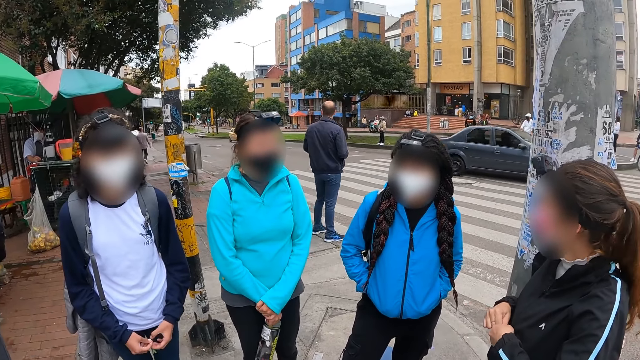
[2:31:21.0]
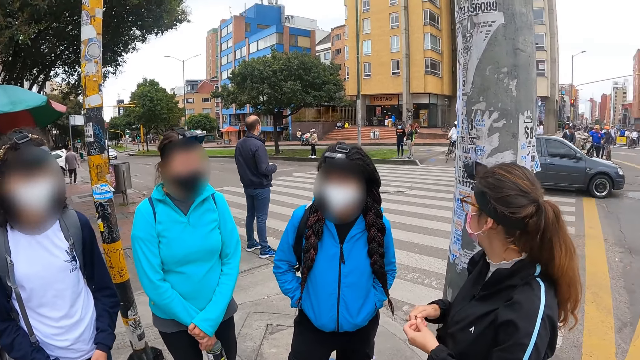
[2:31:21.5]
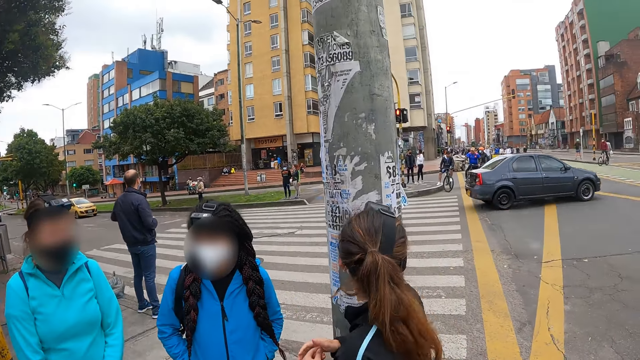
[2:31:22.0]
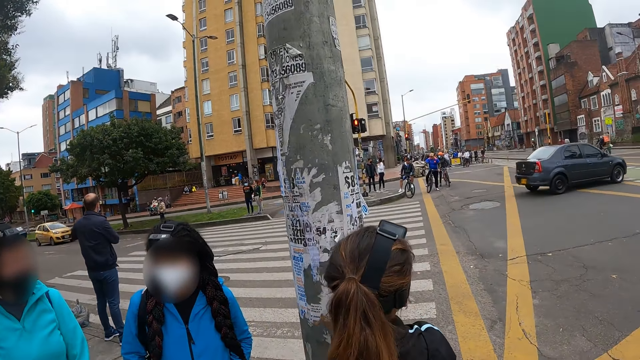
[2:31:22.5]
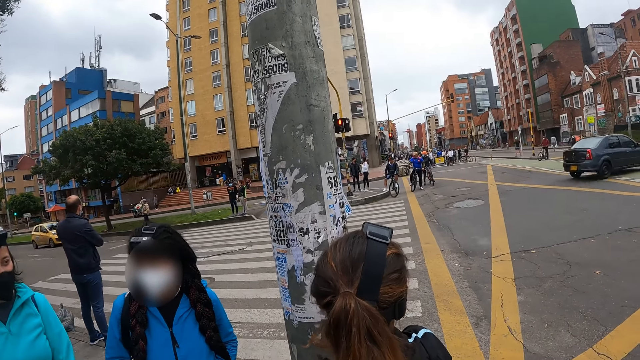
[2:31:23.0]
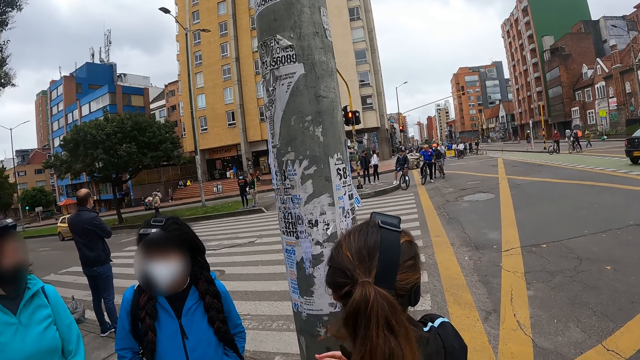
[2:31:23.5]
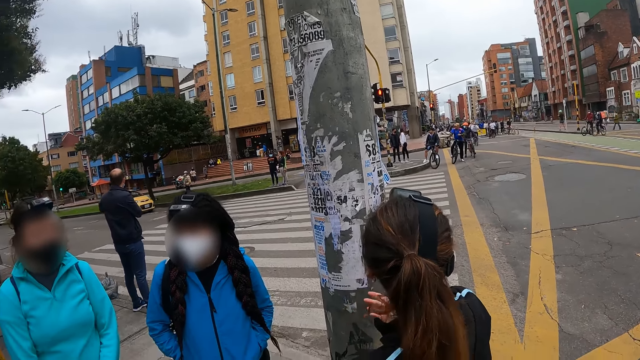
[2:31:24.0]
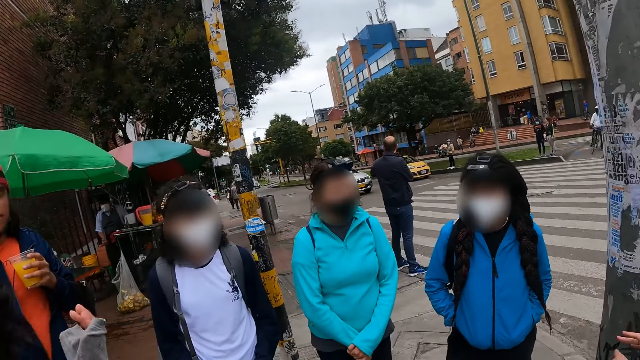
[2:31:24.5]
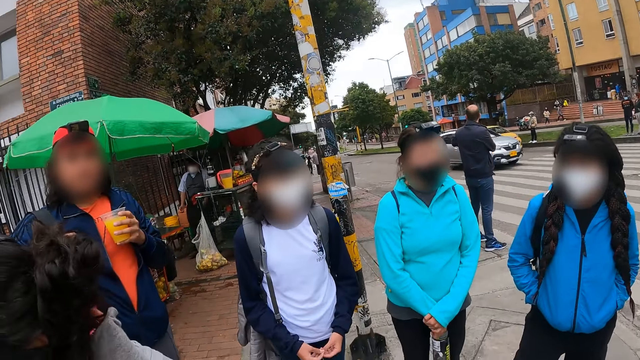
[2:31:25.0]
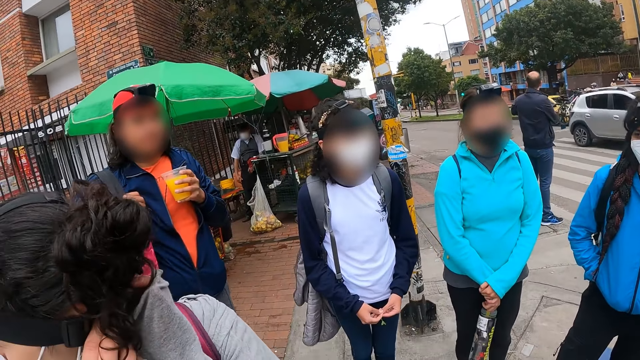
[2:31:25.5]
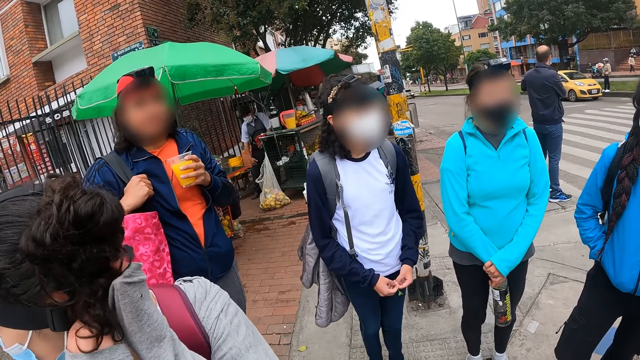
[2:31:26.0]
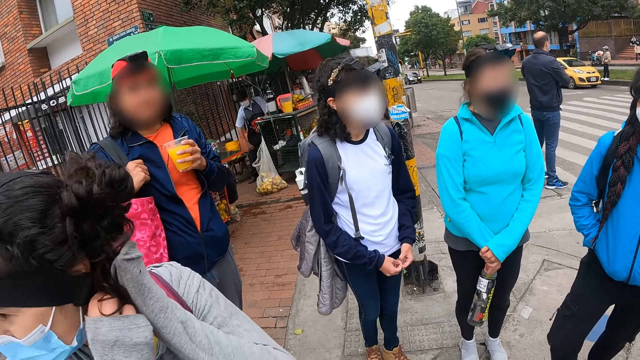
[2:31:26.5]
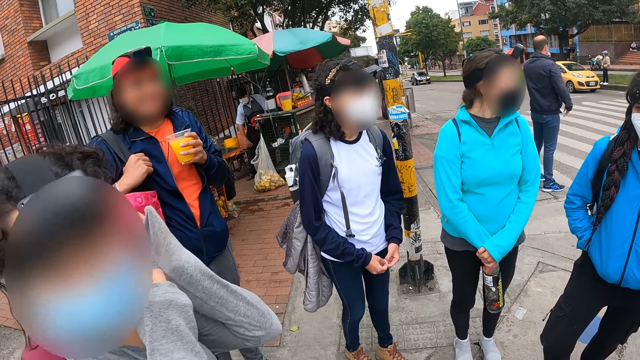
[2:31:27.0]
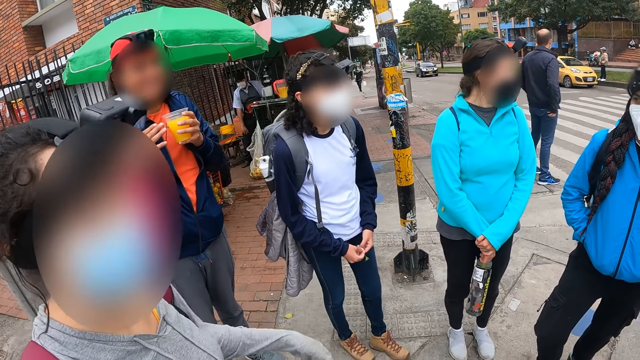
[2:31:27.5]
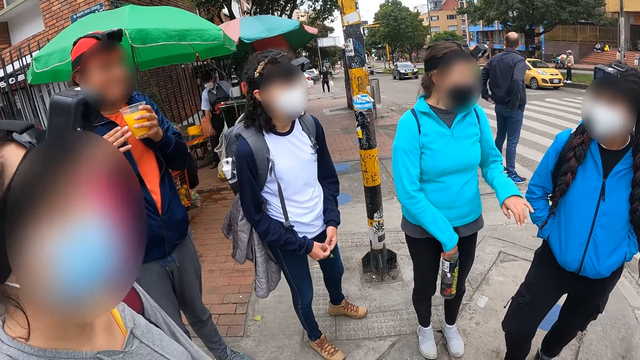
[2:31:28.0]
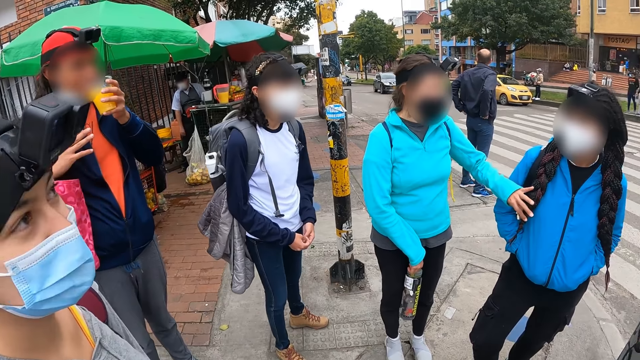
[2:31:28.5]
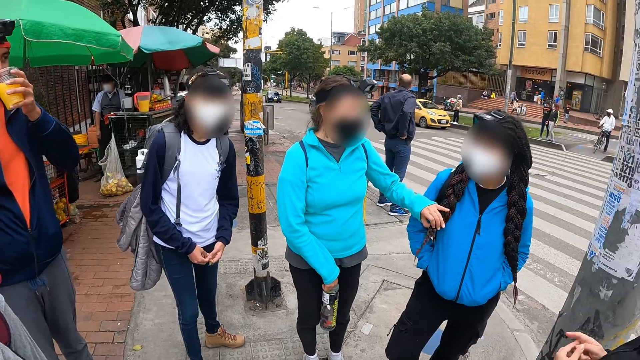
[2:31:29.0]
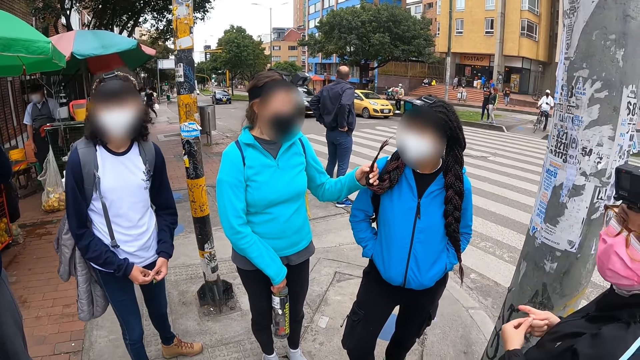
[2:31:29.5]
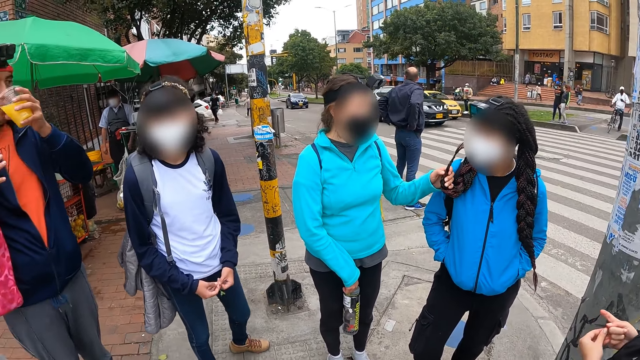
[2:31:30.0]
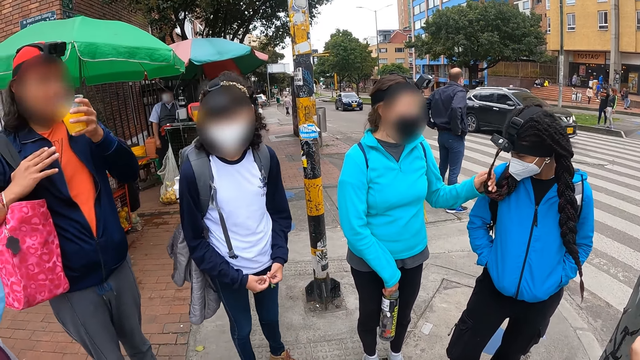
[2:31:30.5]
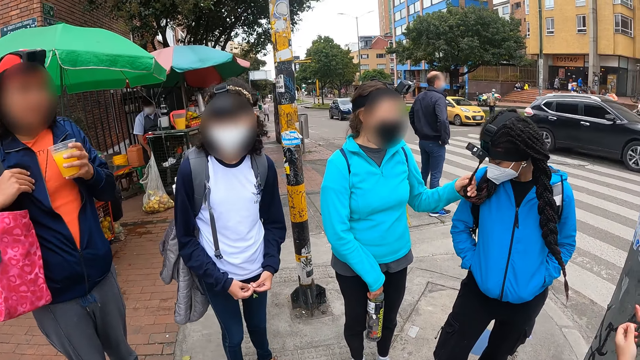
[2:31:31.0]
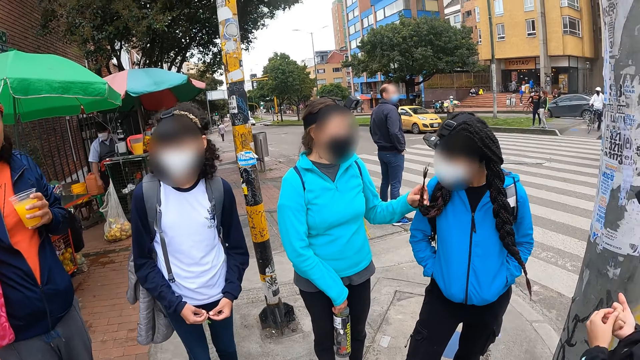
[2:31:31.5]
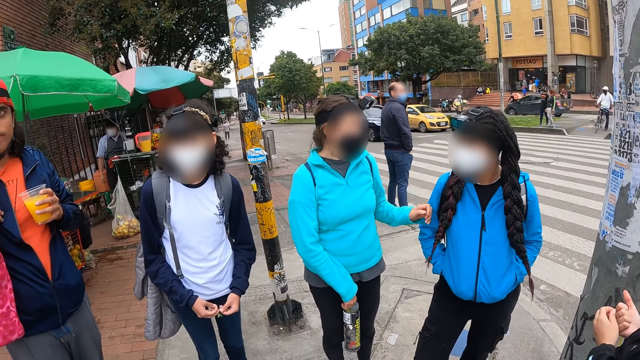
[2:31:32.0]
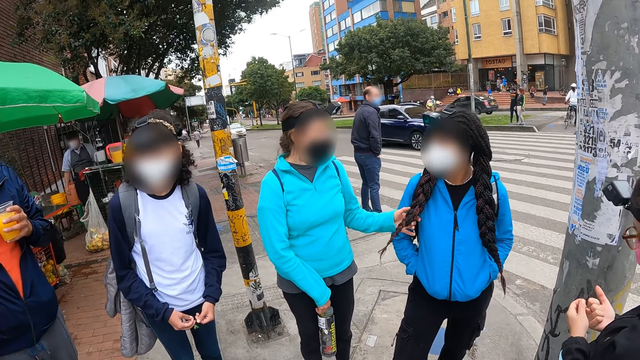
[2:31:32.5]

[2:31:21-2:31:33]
The girl touches her hair with her left hand. Another girl adjusts her hair with both hands. A third girl touches a fourth girl. The third girl interacts with the fourth girl.

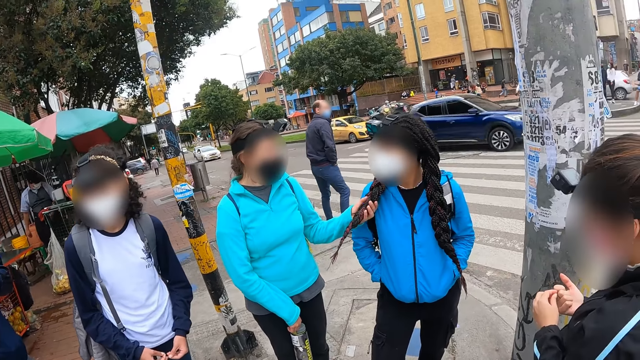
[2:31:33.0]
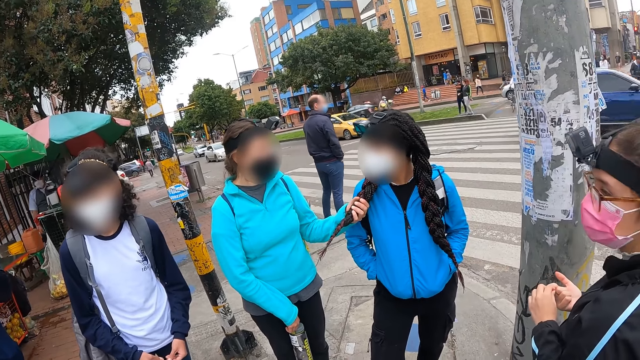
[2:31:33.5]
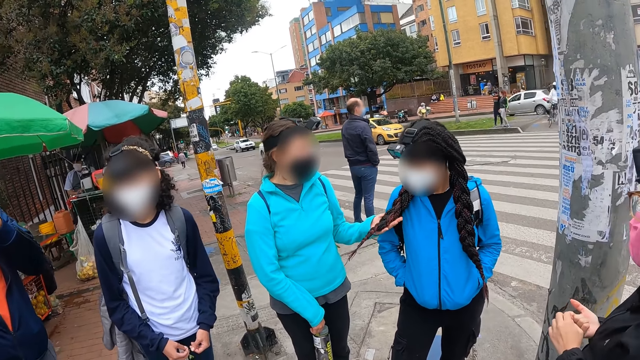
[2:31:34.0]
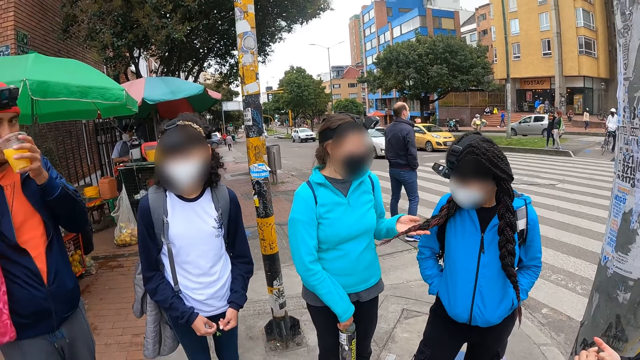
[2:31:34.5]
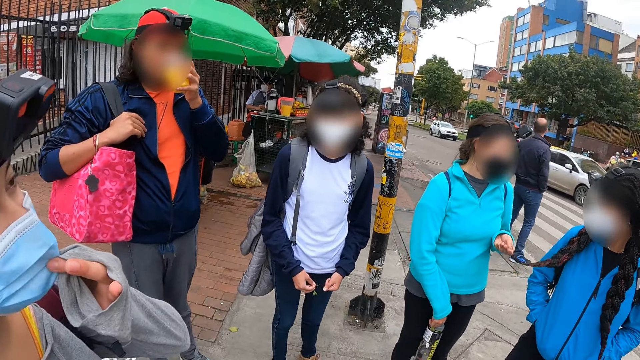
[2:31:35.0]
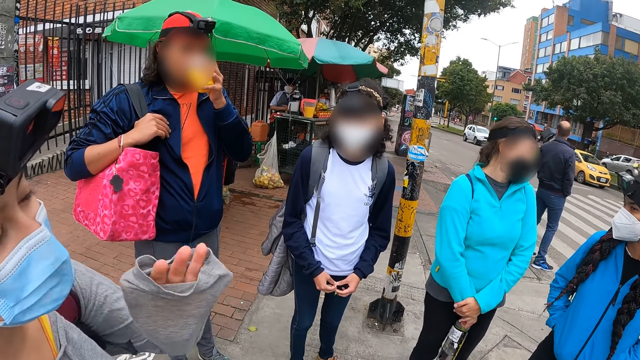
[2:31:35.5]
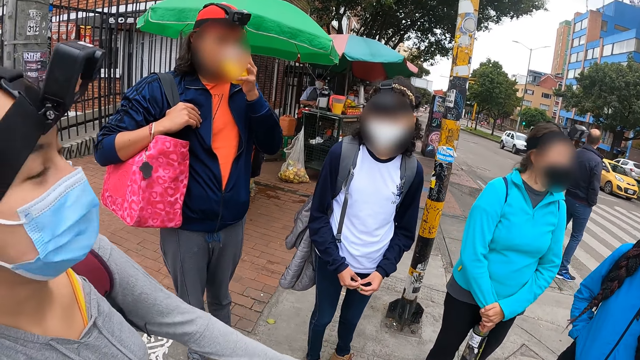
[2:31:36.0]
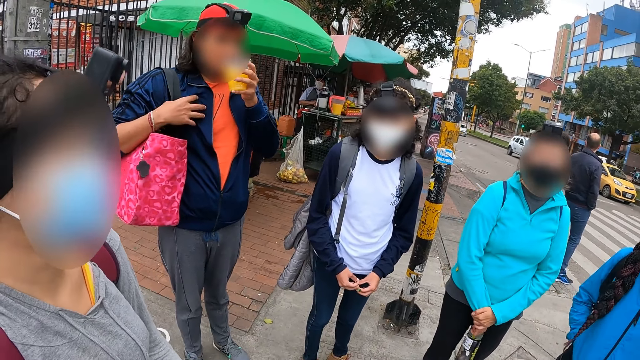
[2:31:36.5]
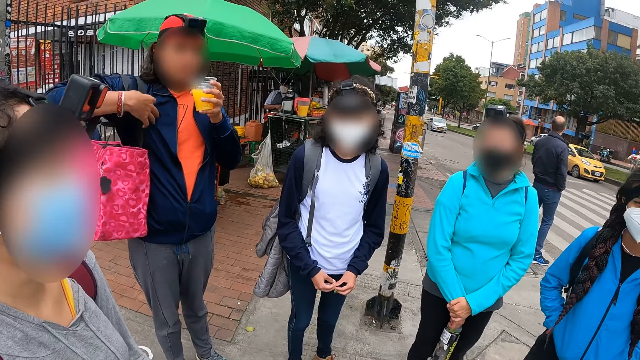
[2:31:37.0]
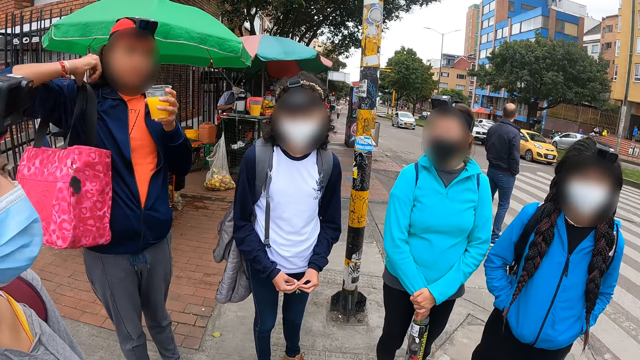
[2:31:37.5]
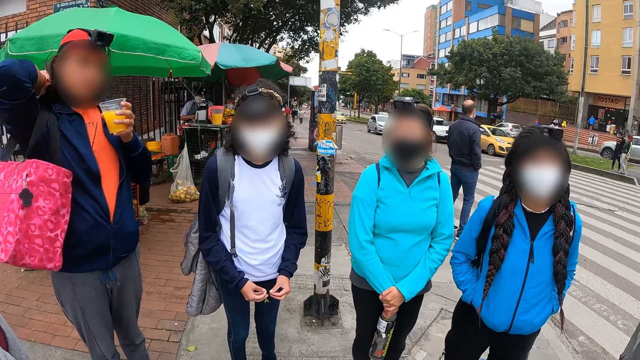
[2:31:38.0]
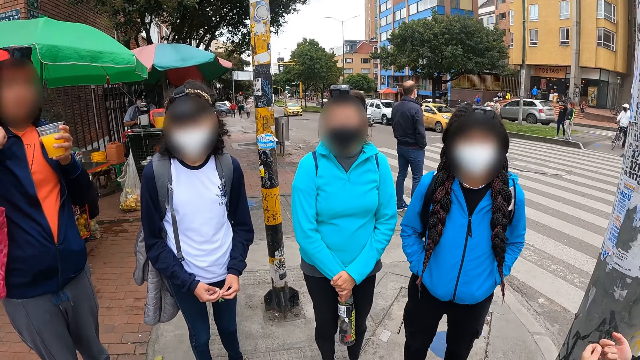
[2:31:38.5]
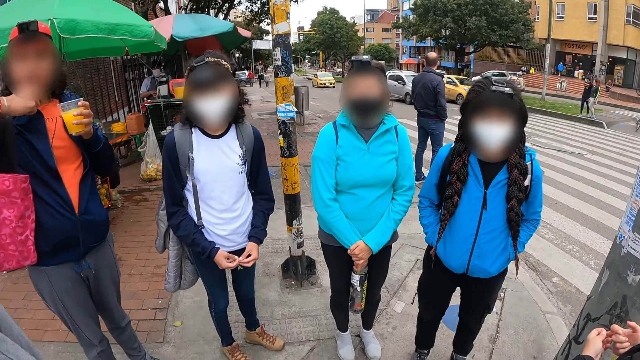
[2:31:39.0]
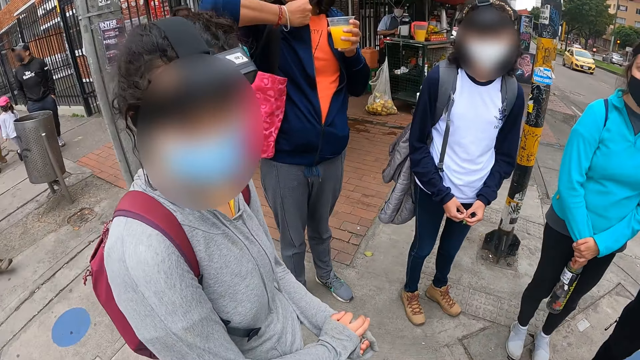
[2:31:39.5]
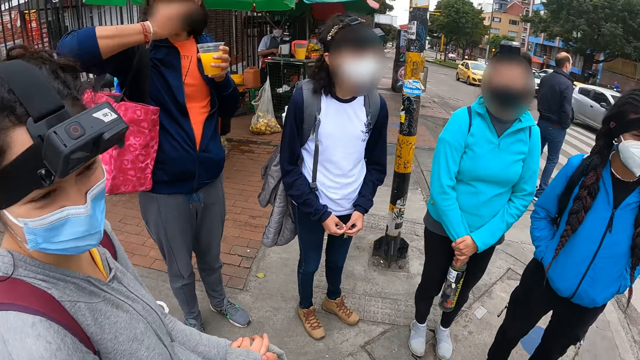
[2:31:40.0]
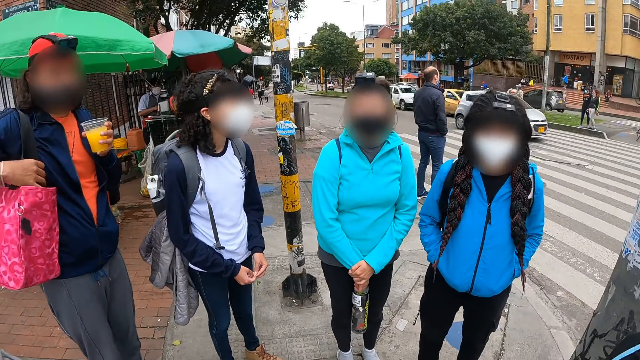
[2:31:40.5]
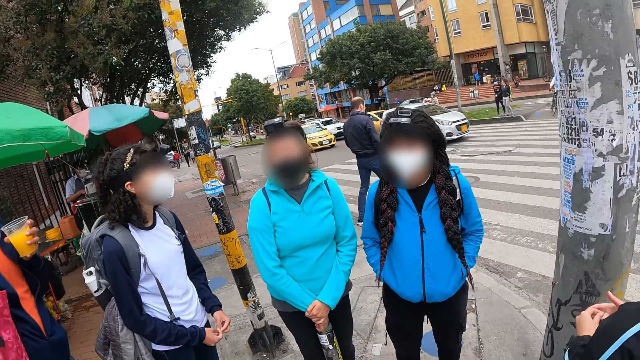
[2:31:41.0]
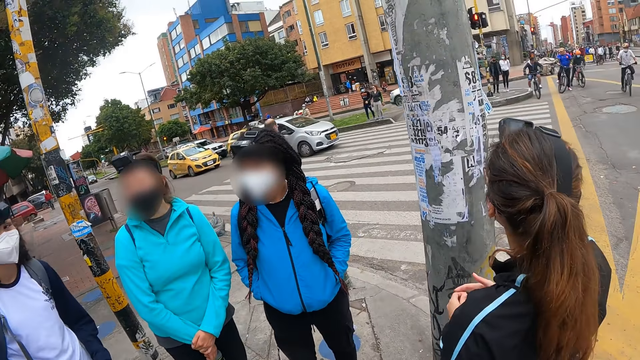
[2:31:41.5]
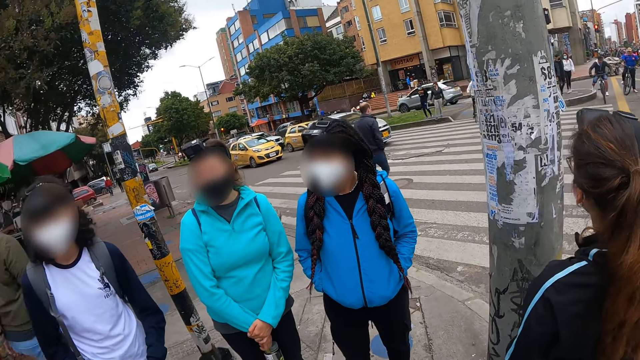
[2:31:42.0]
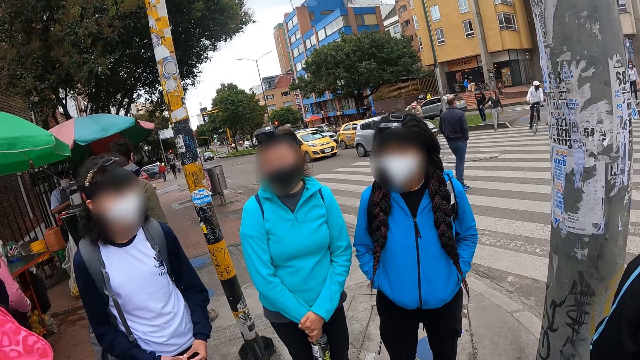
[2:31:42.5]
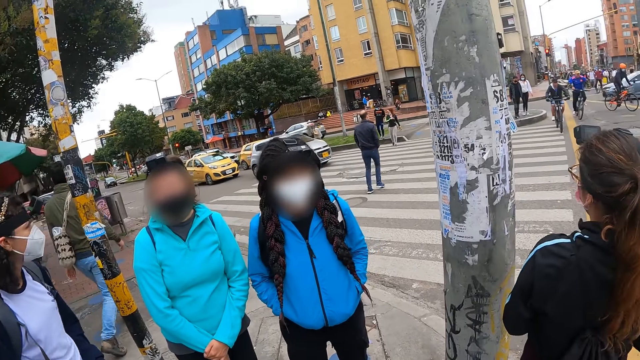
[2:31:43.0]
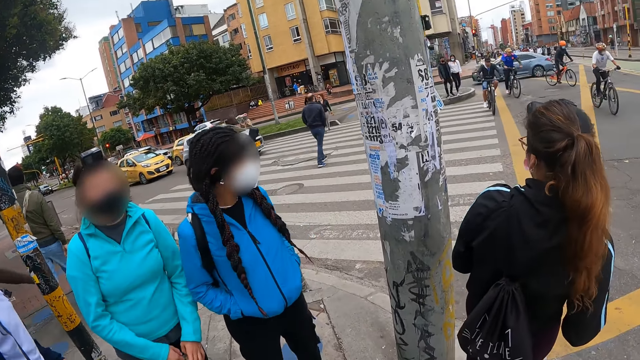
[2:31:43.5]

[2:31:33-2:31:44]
The man adjusts the bag on his shoulder with his right hand.
